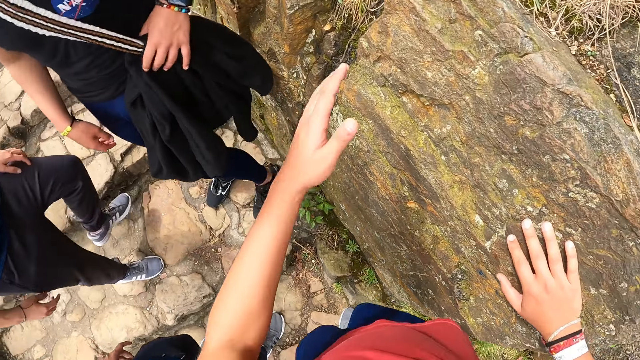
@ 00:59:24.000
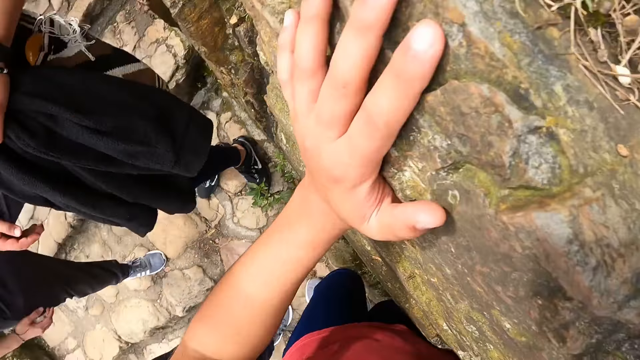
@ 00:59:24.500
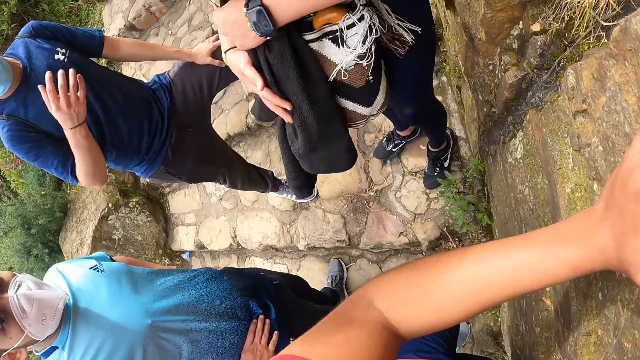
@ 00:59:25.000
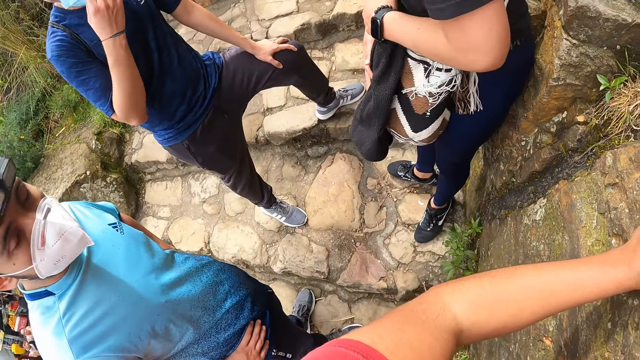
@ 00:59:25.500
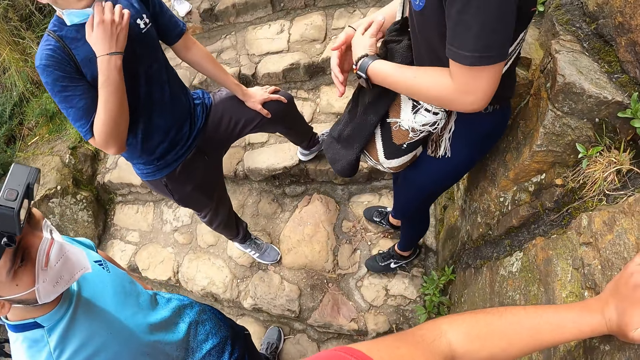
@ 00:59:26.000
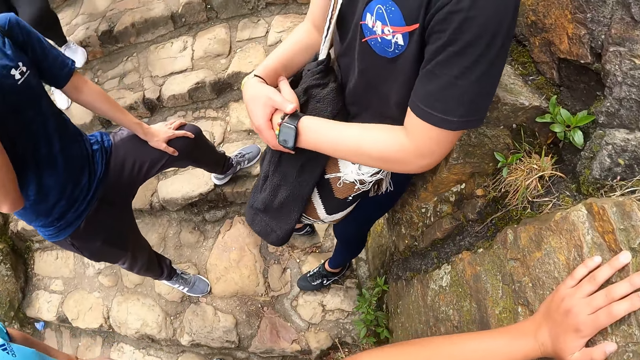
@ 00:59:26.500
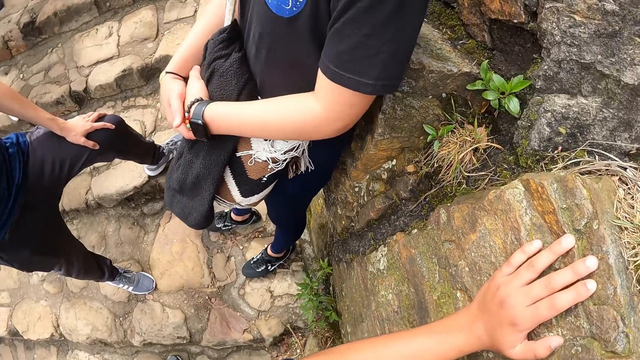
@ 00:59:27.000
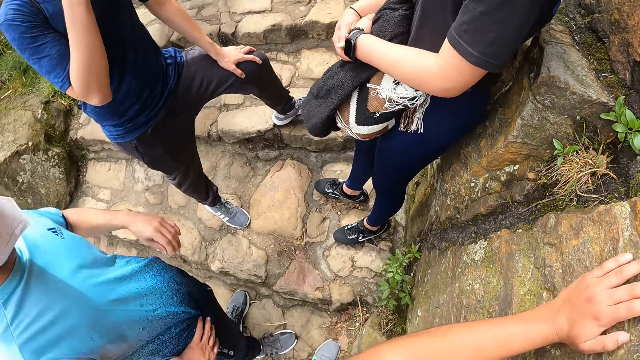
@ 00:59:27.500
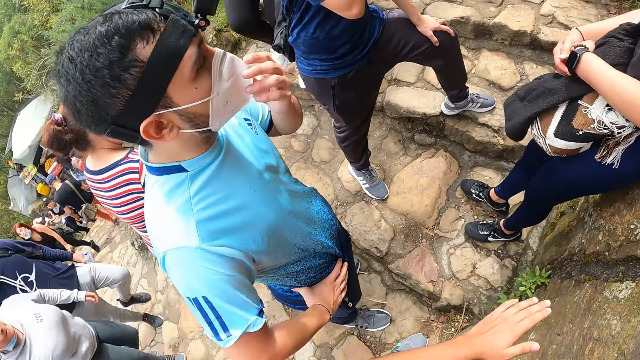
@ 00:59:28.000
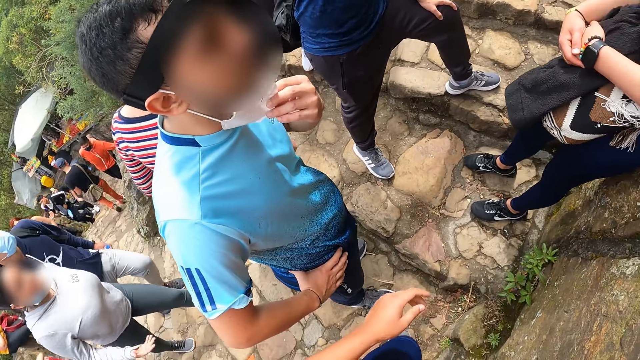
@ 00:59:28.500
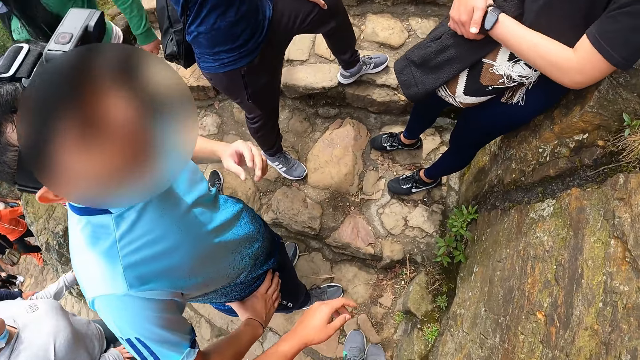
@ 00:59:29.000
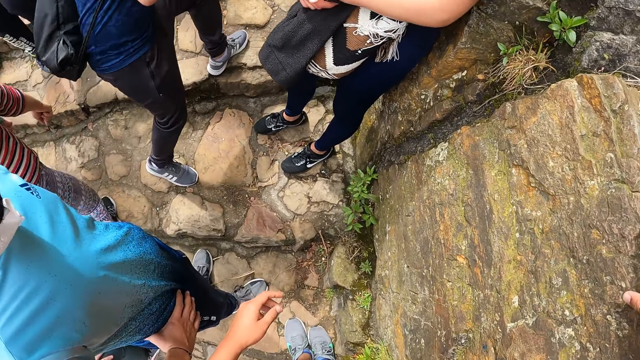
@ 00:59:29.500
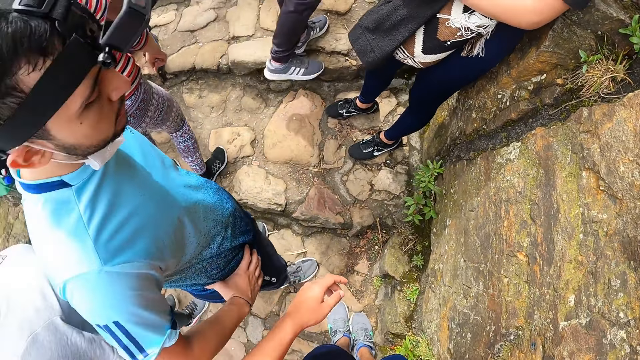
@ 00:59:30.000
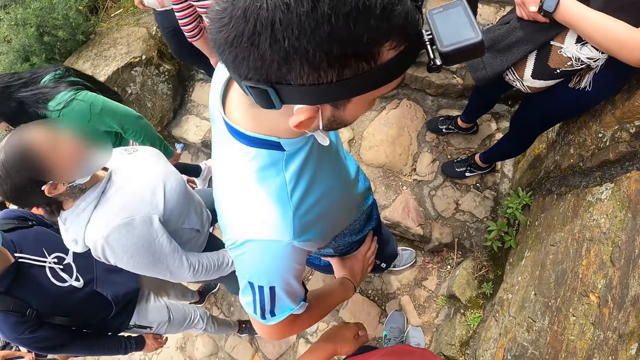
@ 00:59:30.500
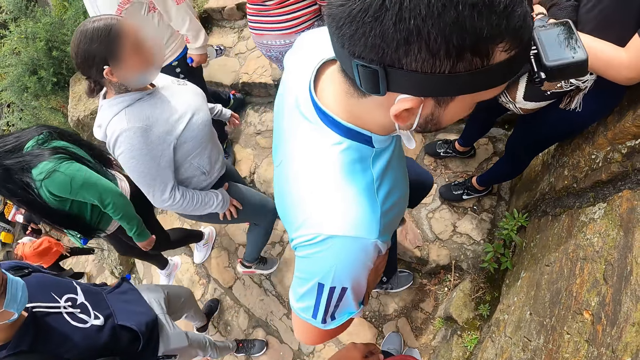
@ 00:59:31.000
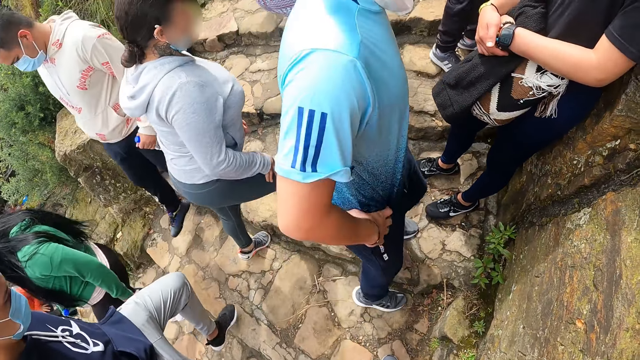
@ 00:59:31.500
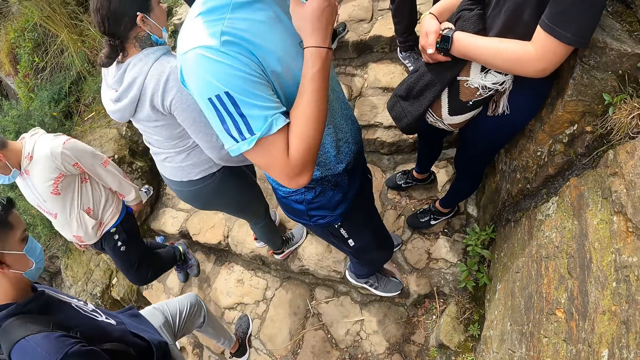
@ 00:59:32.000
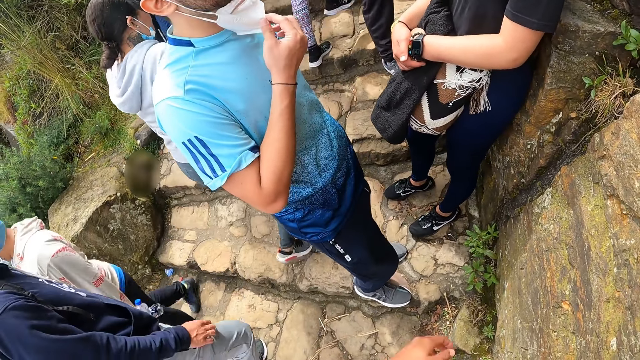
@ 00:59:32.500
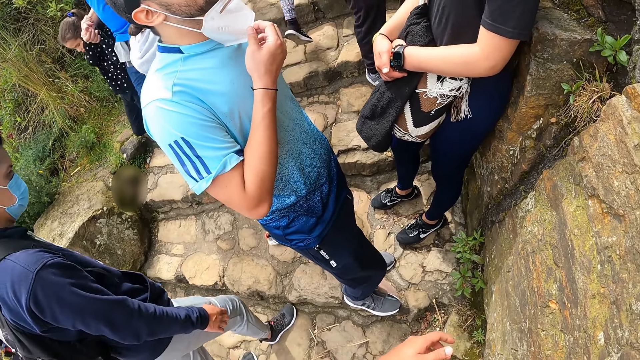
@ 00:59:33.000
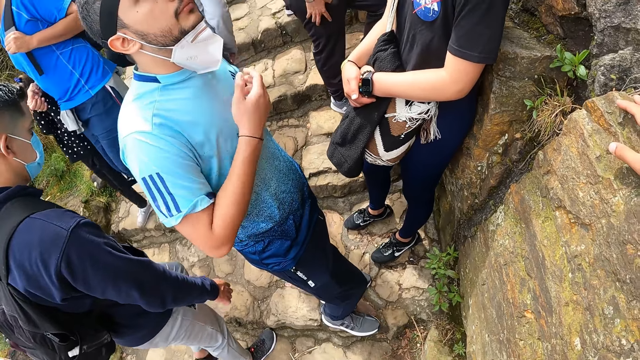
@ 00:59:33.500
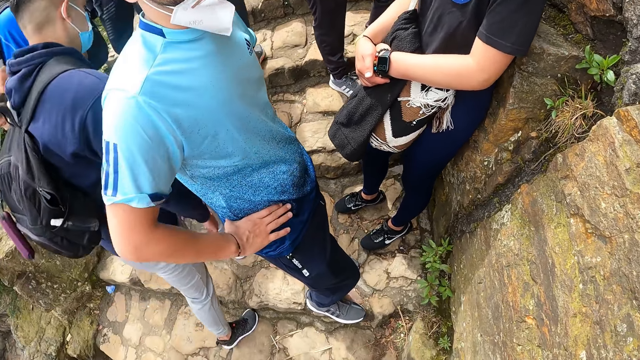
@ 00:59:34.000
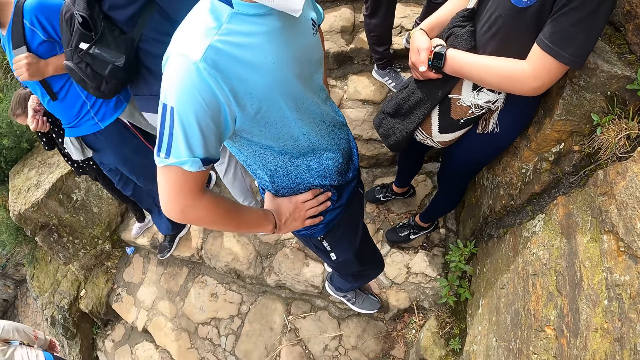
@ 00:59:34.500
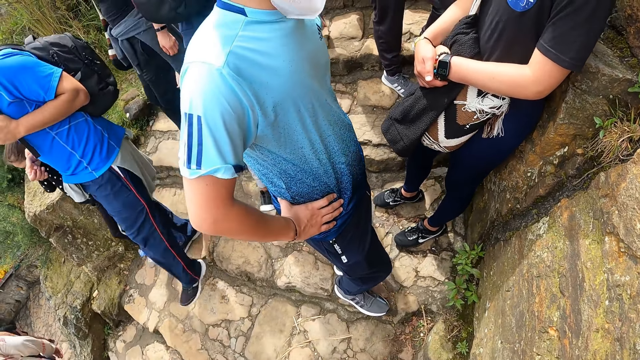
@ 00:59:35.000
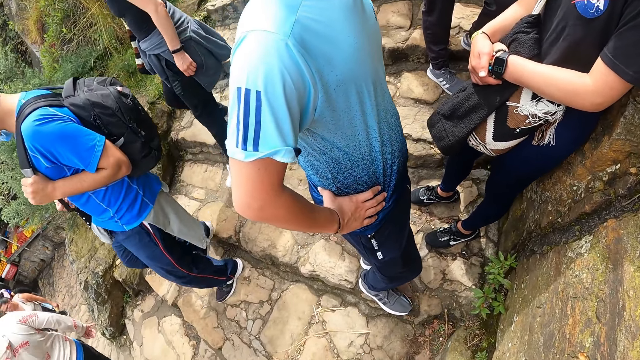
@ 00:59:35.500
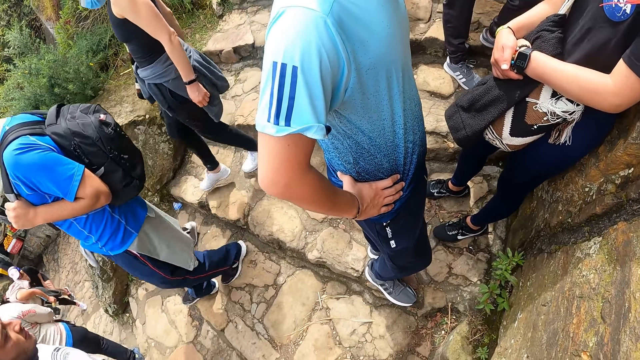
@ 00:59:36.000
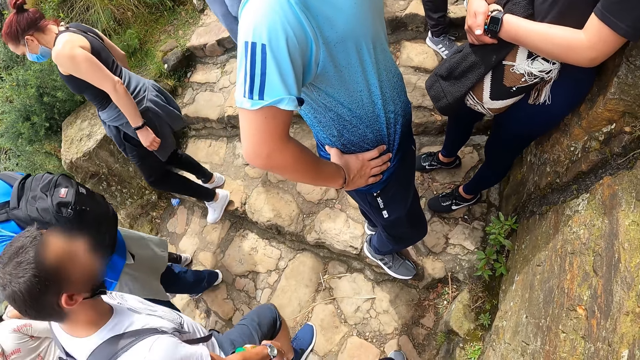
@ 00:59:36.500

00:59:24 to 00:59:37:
The camera wearer places his left hand on the wall. A man rests on the wall. Another man pulls down a nose mask on his face with his right hand. The other man scratches his face with his right hand. The camera wearer takes his left hand off the wall. A third man pulls down a nose mask on his face with his left hand. The third man pulls the nose mask on his face with his right hand. The third man holds his hip with his right hand.

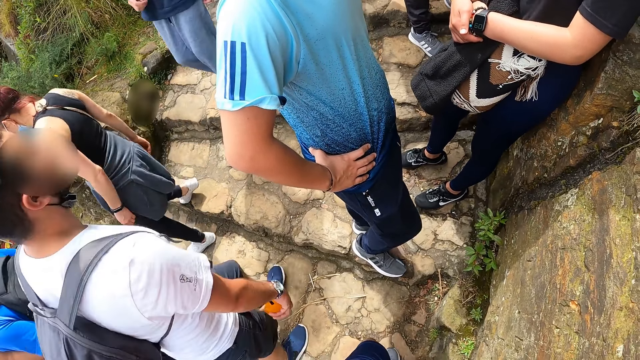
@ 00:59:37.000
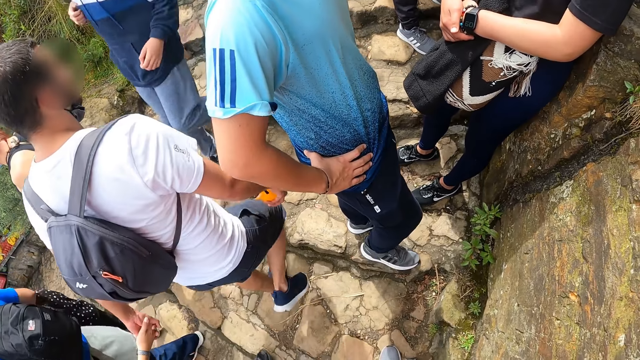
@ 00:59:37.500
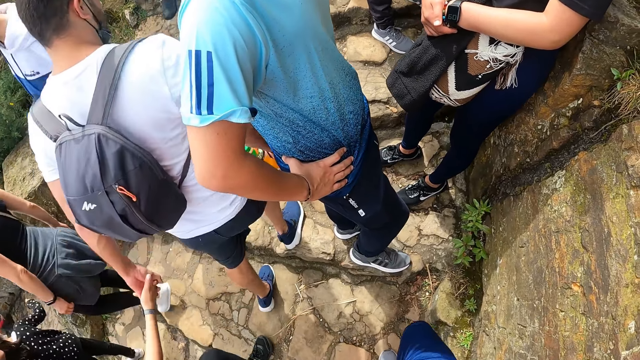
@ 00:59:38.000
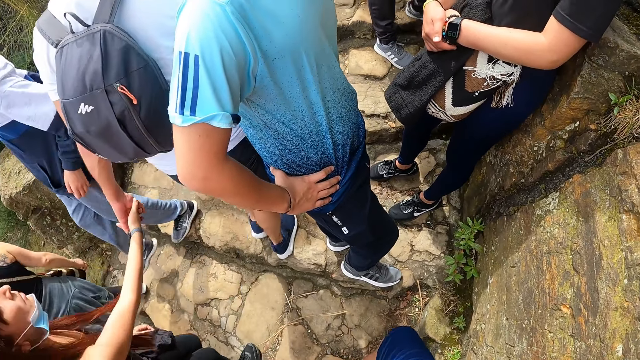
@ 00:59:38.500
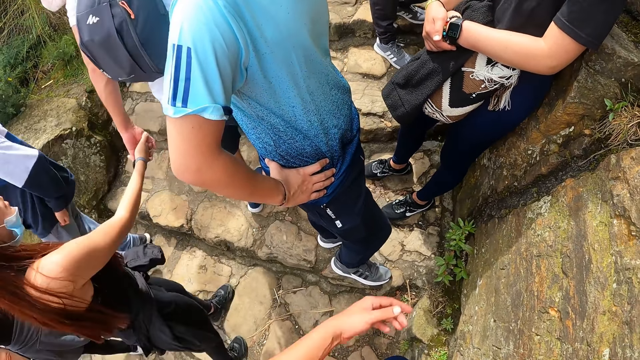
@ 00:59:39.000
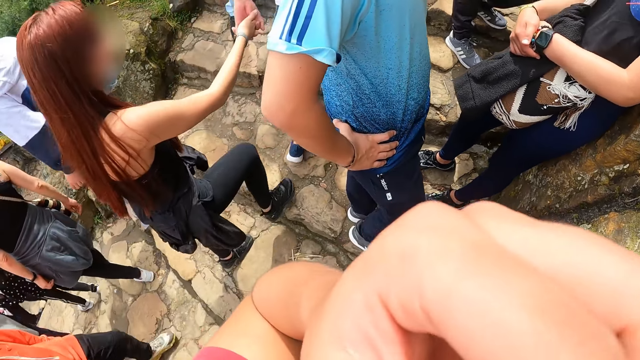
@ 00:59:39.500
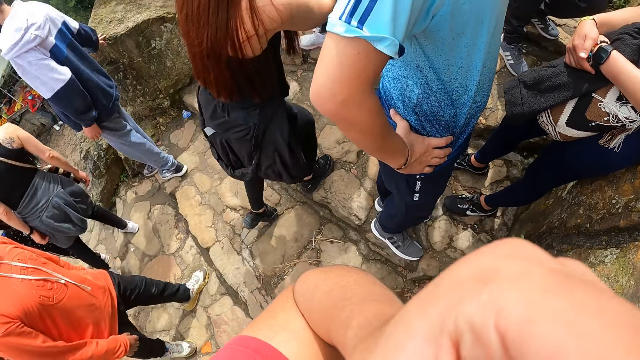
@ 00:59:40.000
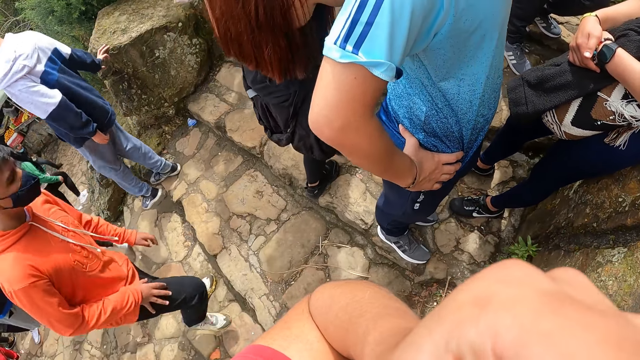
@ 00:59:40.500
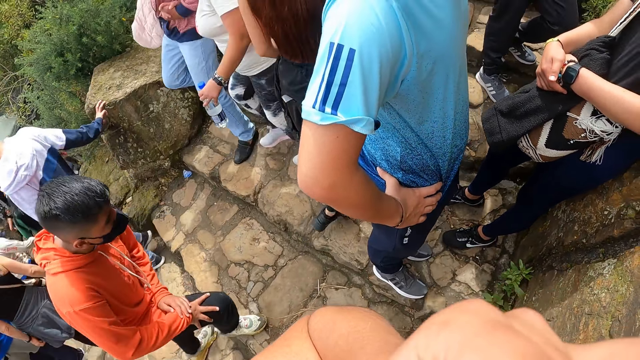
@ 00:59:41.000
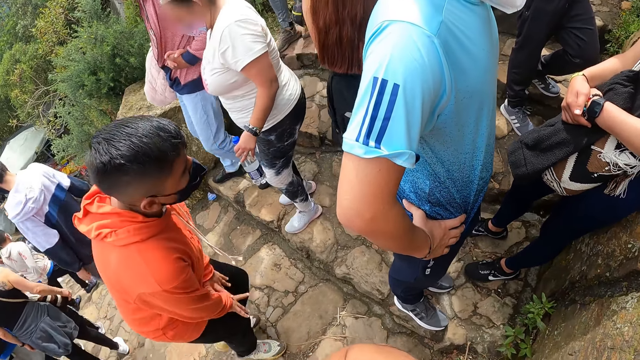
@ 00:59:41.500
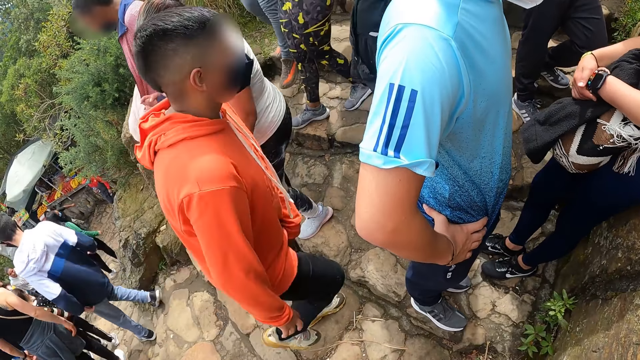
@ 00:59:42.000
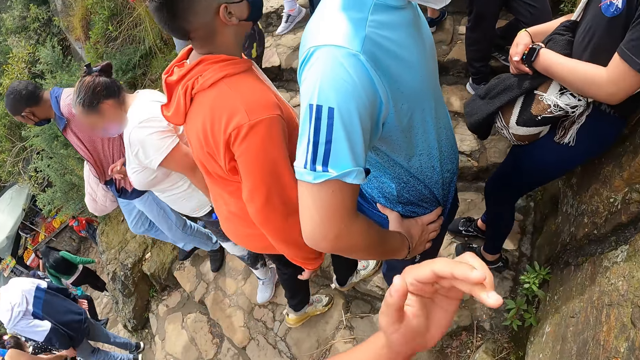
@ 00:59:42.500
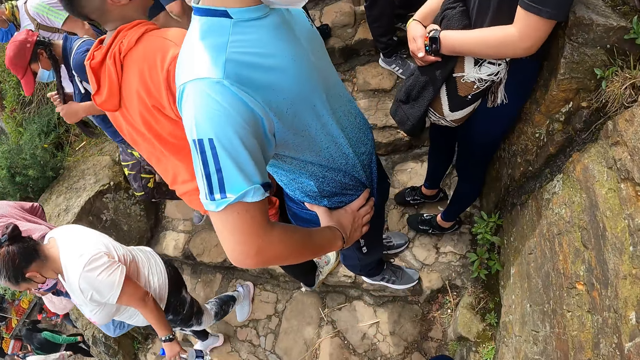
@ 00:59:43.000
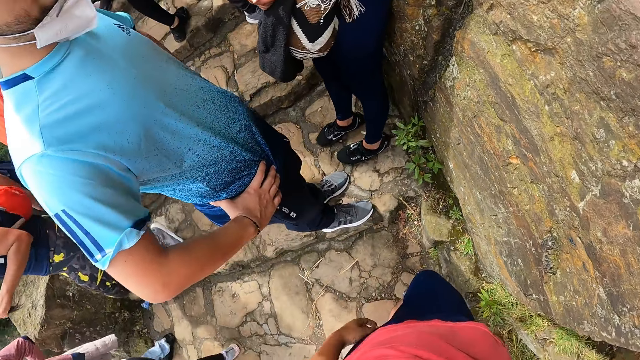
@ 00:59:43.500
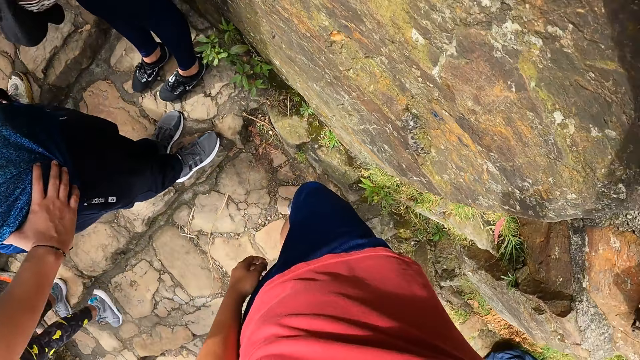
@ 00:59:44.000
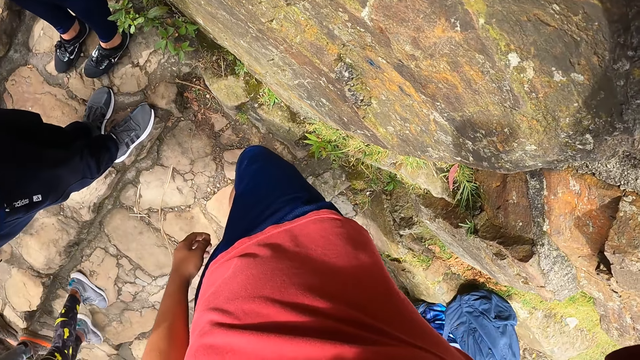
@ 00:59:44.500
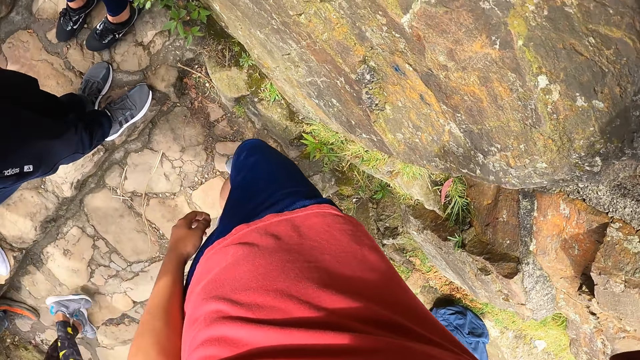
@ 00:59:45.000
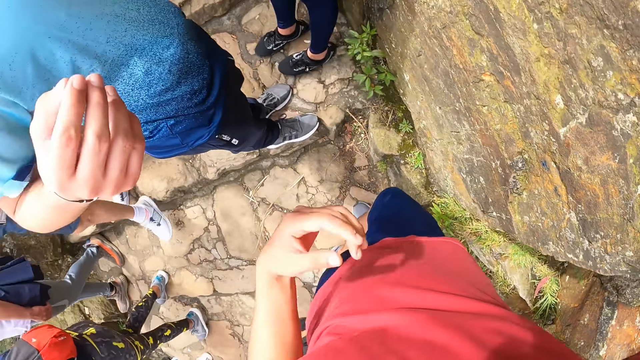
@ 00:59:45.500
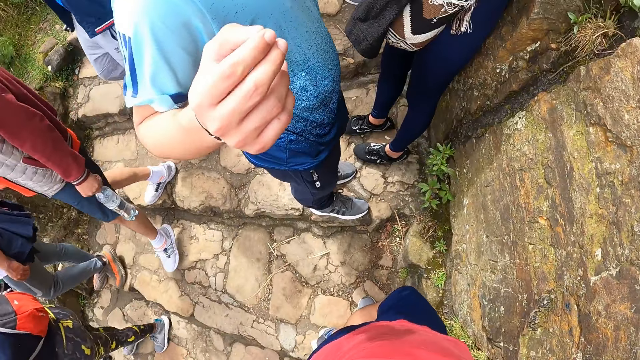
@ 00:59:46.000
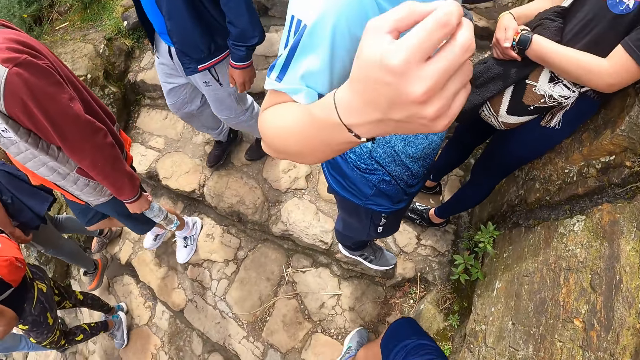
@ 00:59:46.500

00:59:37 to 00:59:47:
The camera wearer scratches his face with his right hand. He lifts the hand. He drops the hand.
